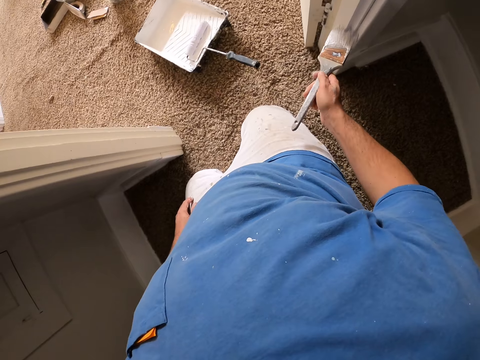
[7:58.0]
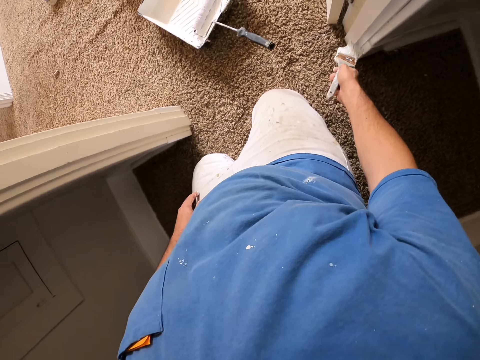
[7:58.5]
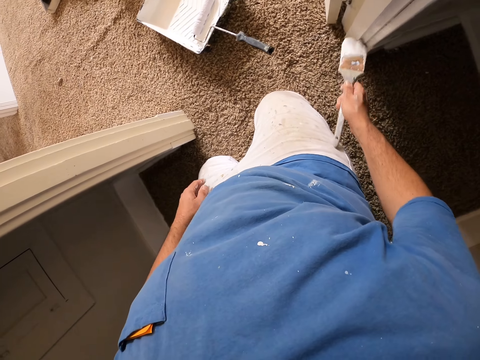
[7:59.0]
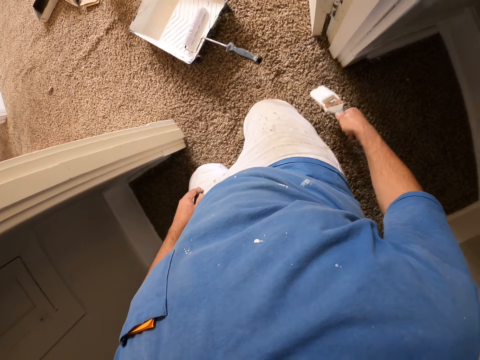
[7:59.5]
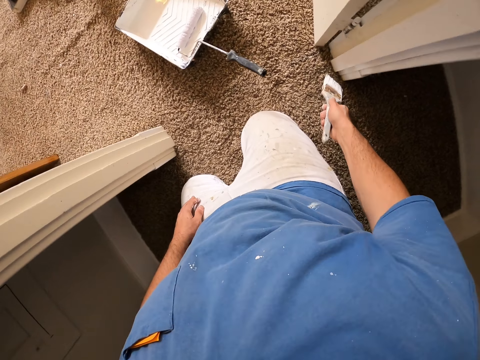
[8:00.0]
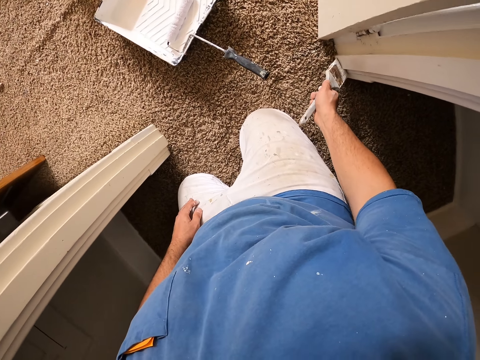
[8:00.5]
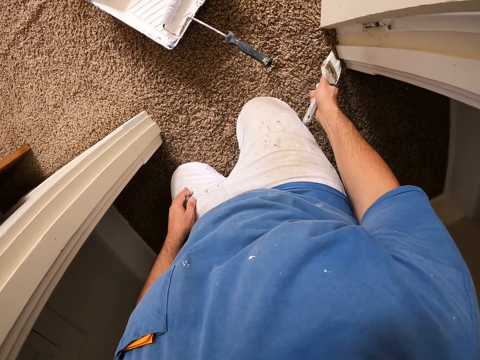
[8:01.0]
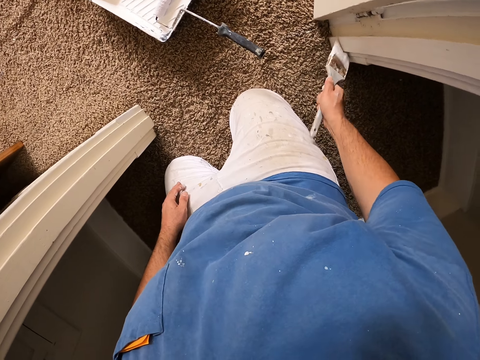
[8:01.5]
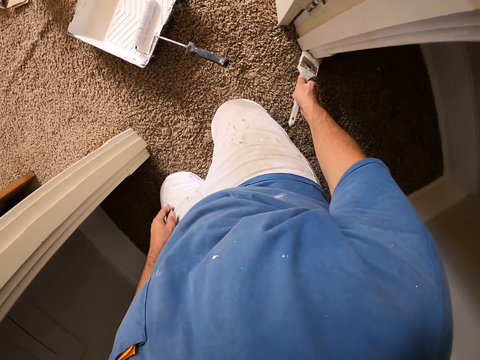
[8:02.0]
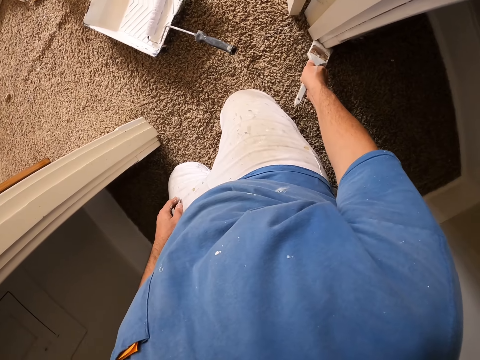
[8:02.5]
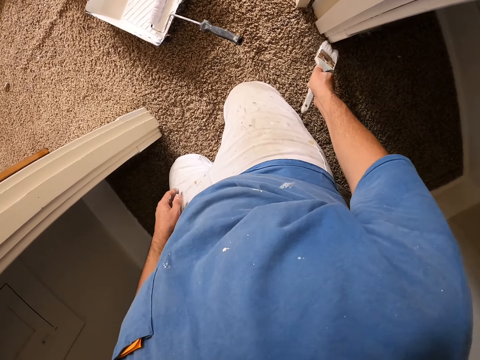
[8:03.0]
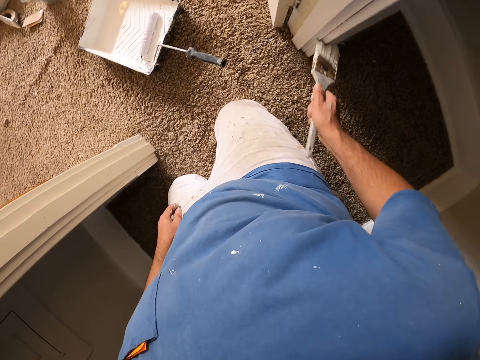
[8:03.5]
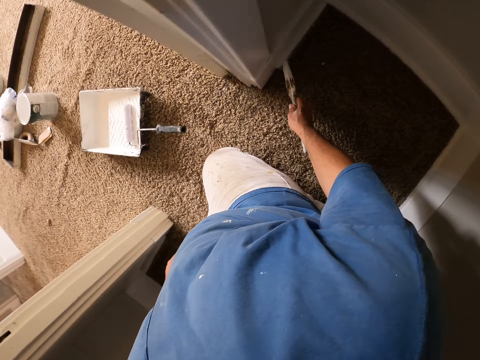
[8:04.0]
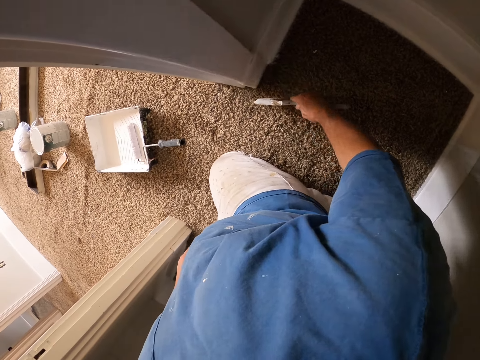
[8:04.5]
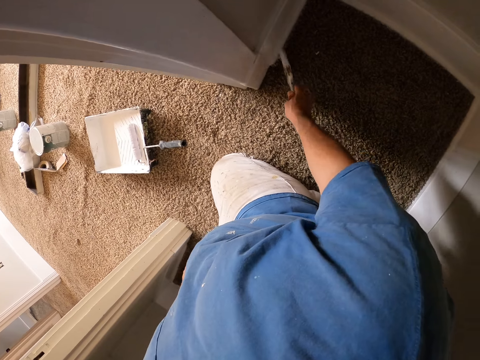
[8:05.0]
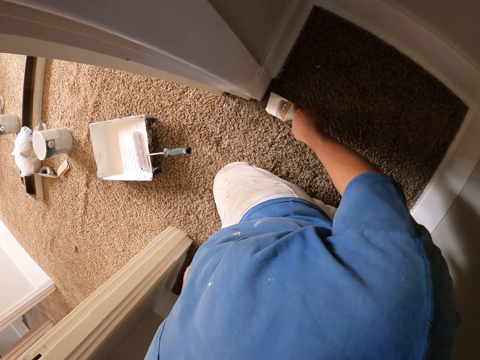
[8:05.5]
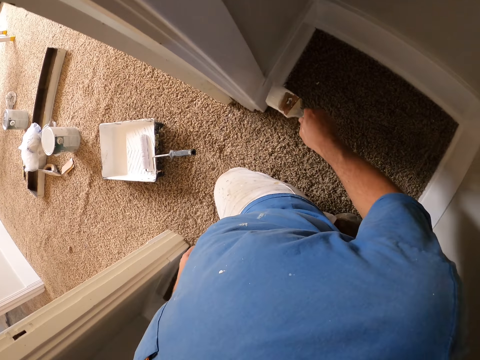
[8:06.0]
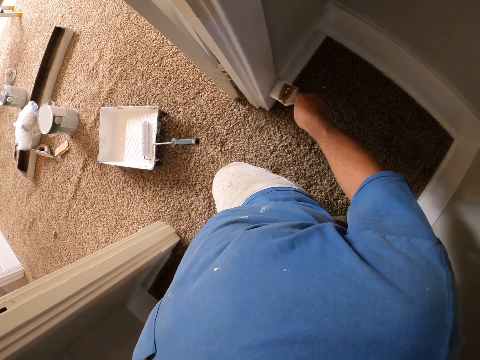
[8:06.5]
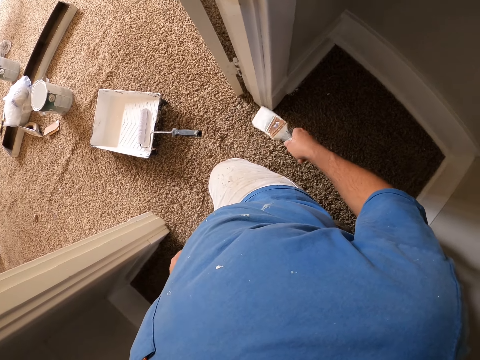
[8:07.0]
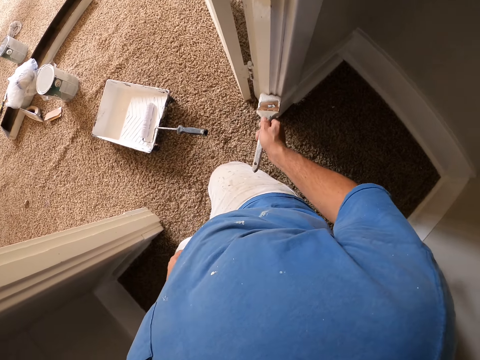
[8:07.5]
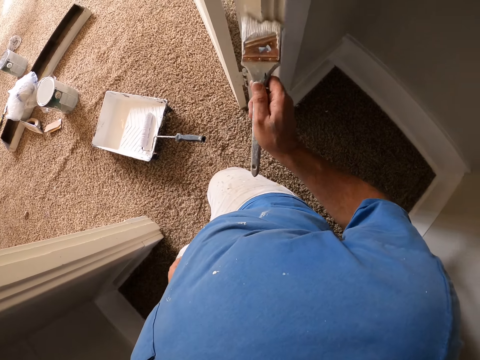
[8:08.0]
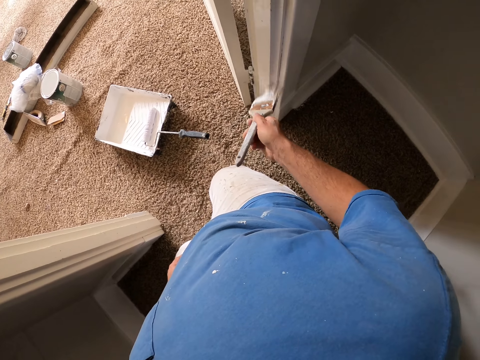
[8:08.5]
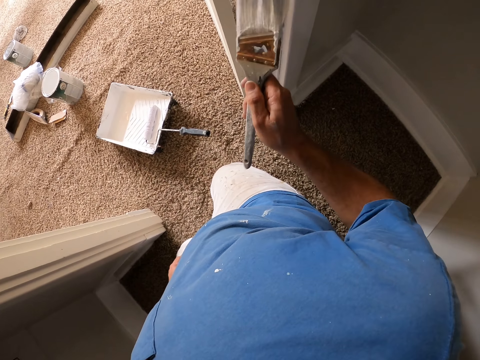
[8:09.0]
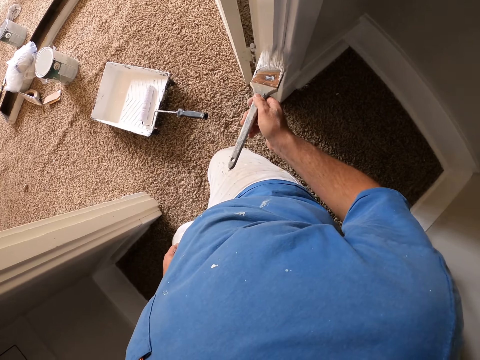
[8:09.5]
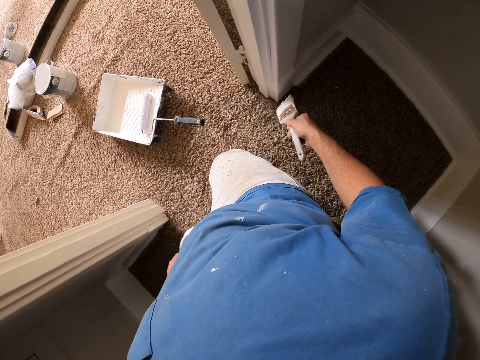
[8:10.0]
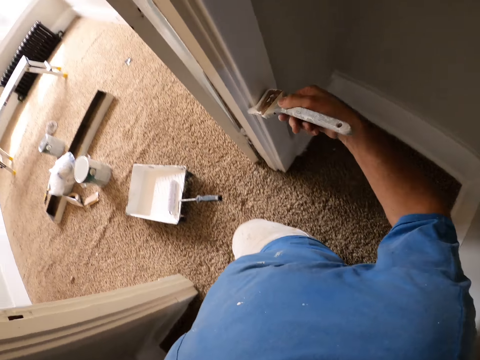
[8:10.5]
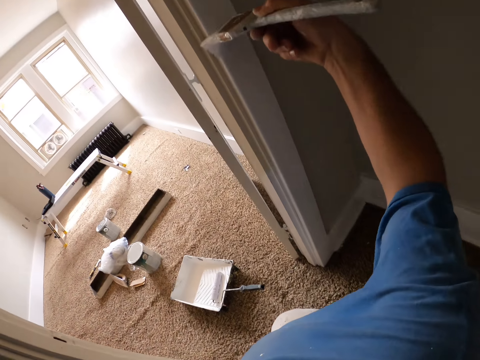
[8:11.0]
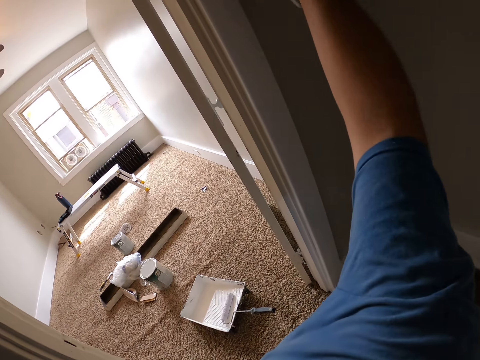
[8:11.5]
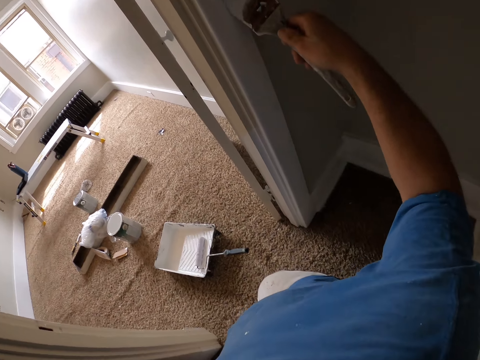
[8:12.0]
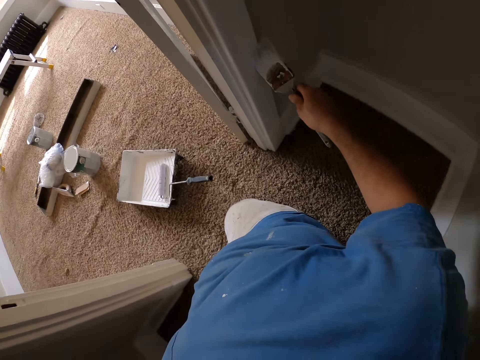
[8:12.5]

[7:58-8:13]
The camera wearer stops painting the door side casing using the paint brush. They shake the paint brush. They turn the paint brush. They paint the door frame white with the paint brush. They paint the base of the wall white with the paint brush. They paint the door frame white with the paint brush.

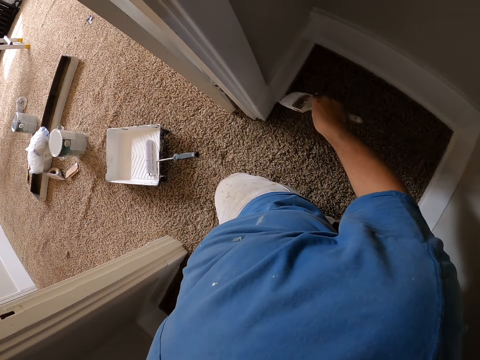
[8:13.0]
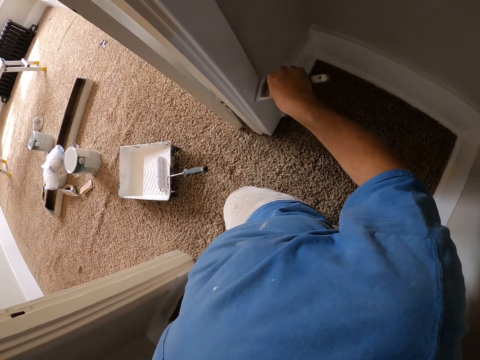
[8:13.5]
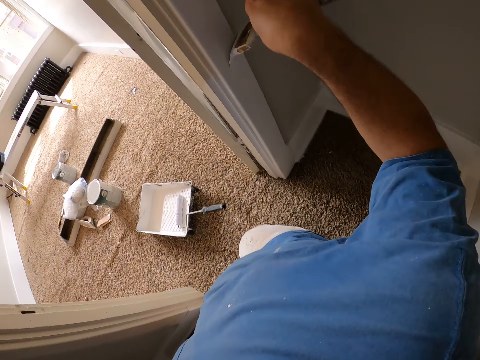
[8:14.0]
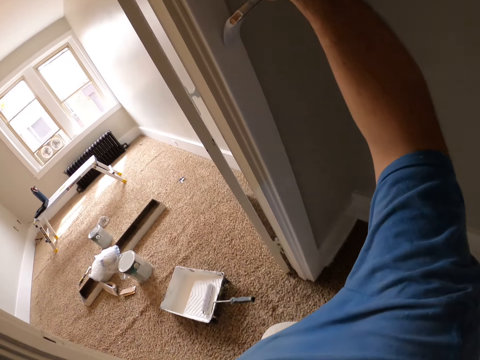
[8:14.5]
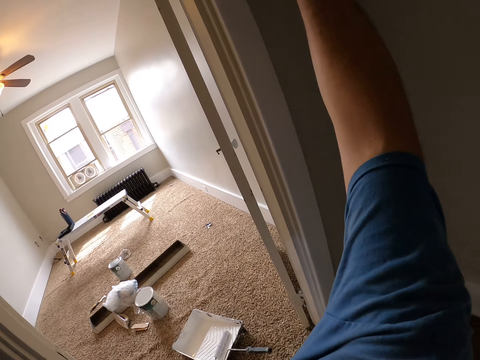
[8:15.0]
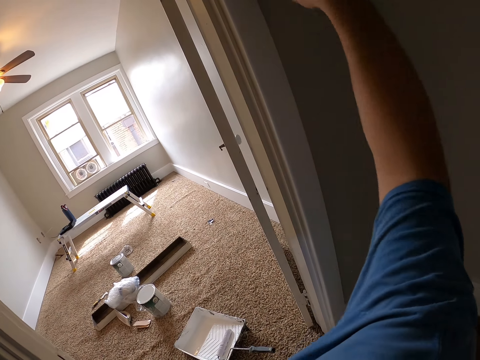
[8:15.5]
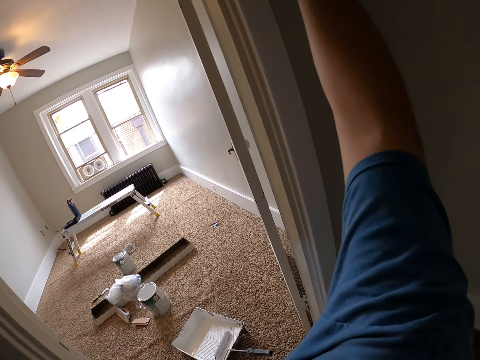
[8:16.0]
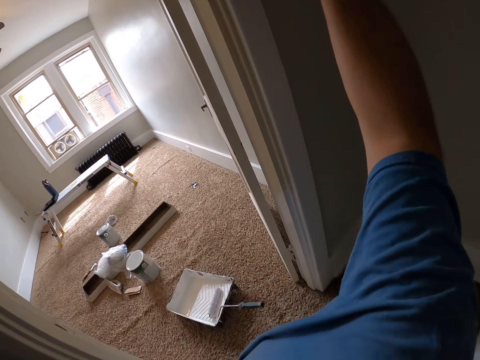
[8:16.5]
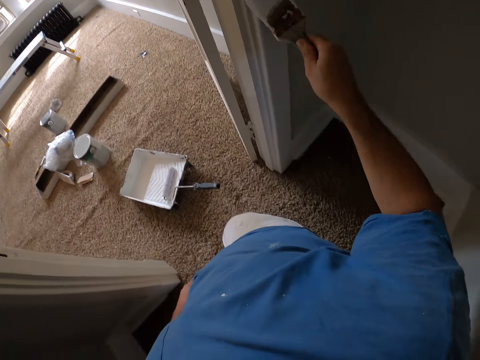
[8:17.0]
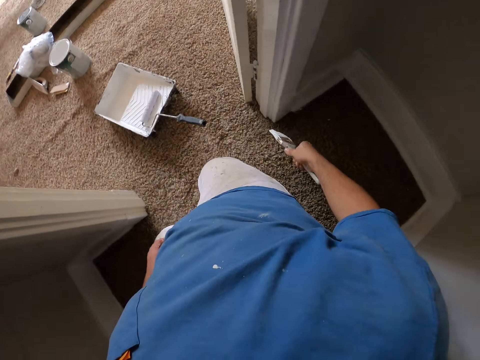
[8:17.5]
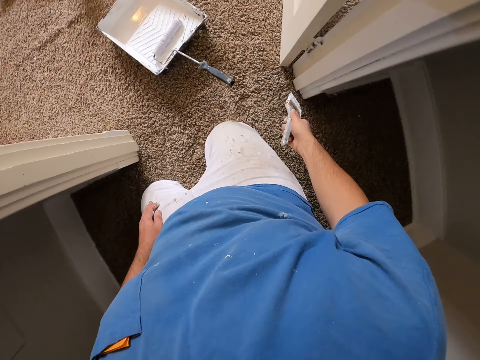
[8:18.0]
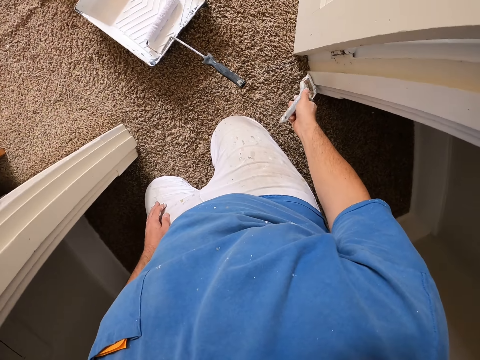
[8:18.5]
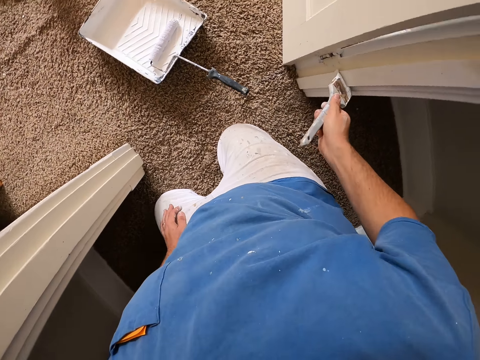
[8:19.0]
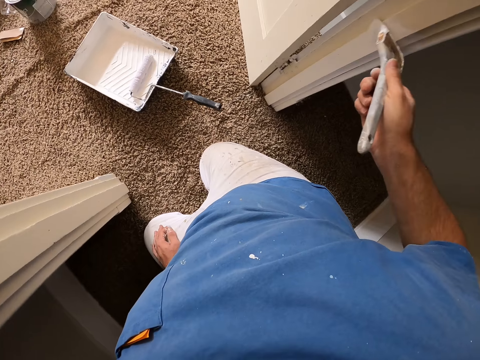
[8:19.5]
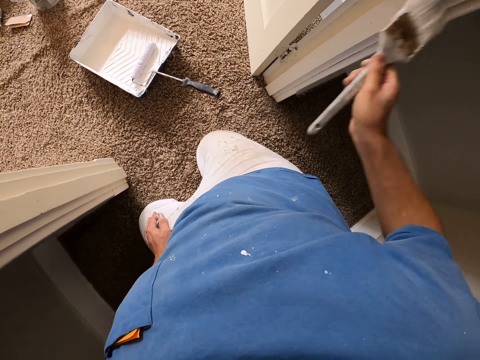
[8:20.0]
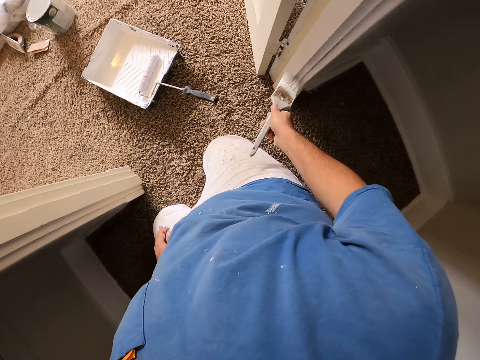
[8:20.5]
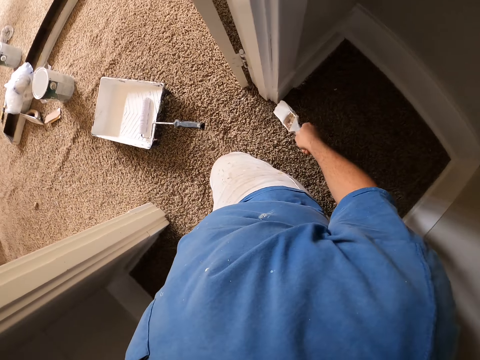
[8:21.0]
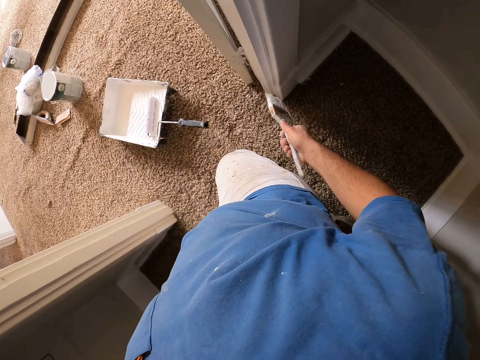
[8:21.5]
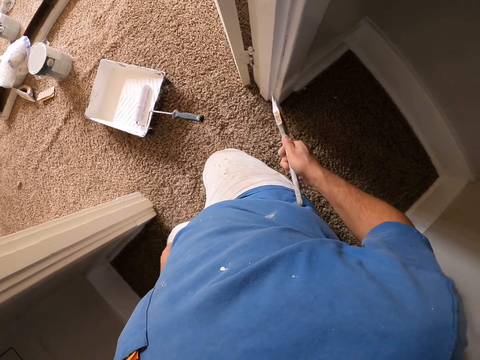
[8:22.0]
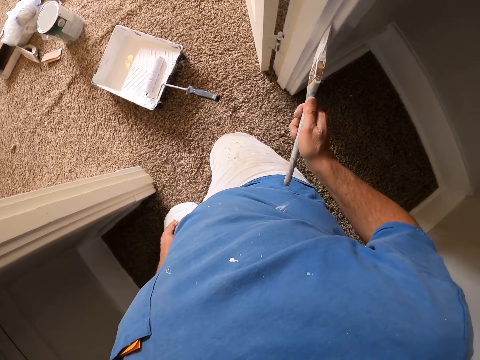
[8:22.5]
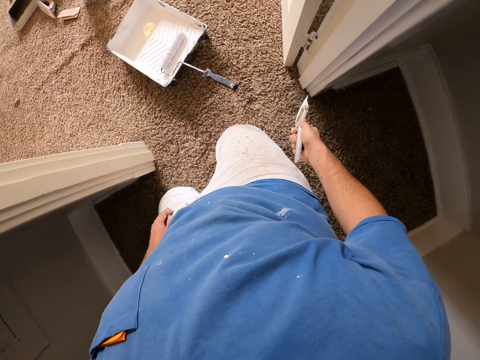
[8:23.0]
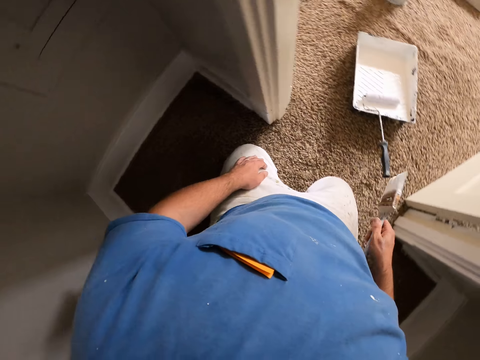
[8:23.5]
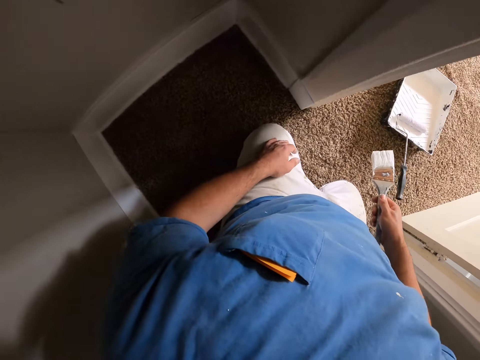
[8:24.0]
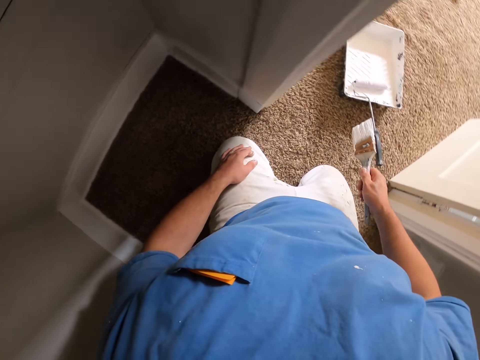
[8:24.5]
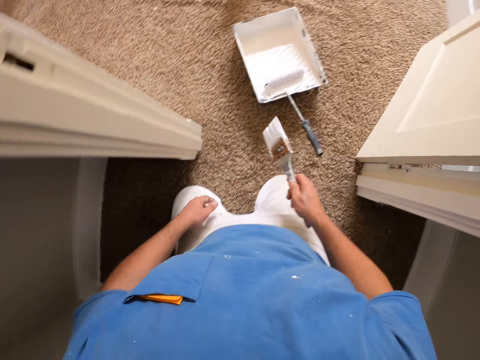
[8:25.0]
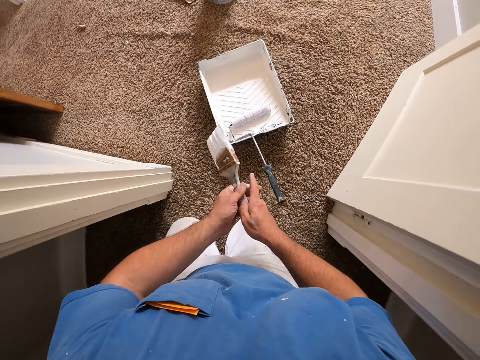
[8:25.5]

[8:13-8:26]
The camera wearer stops painting the door side casing using the paint brush. He paints the door side casing using the paint brush. He stops painting the door side casing using the paint brush. He turns to his left. He moves on his knees. He transfers the paint brush from his right hand to his left hand.
